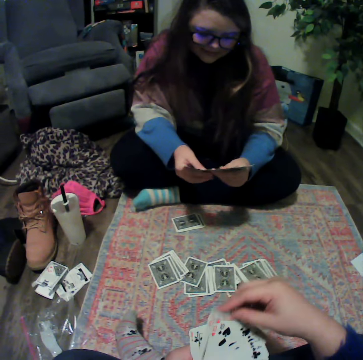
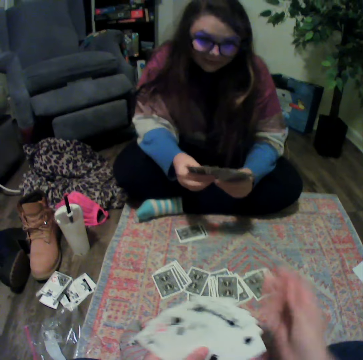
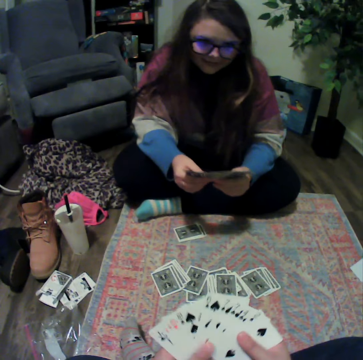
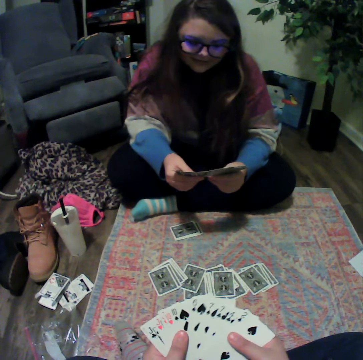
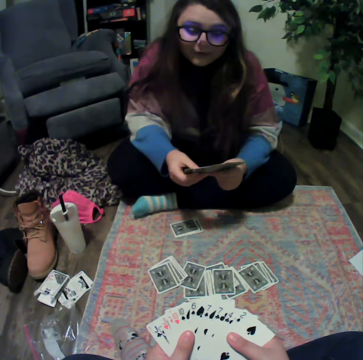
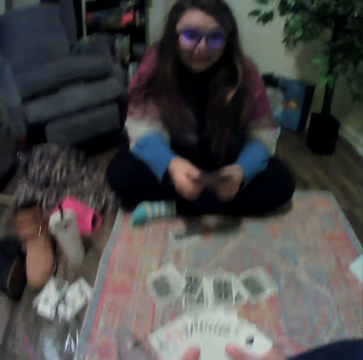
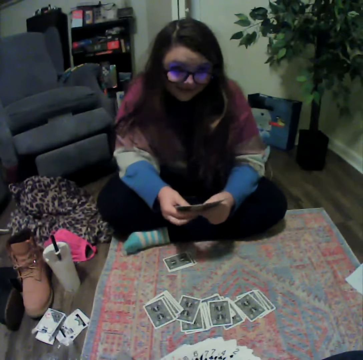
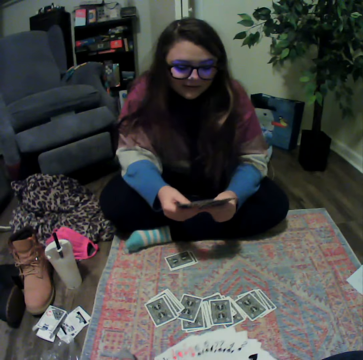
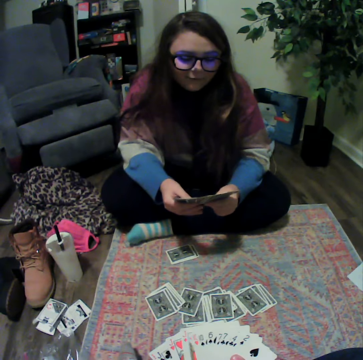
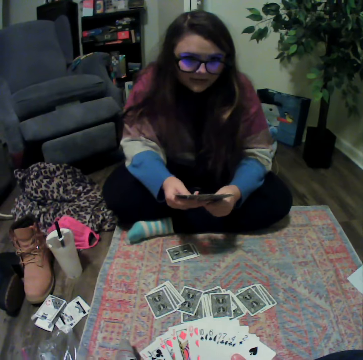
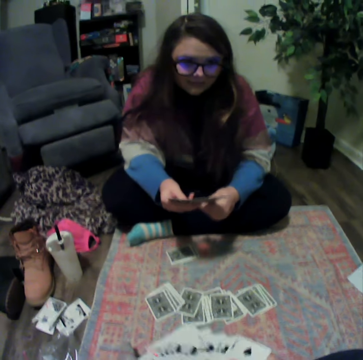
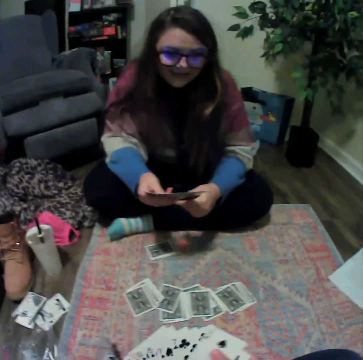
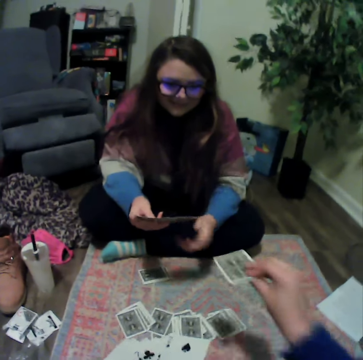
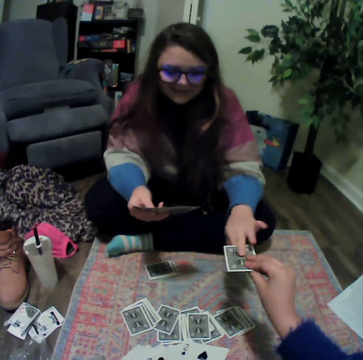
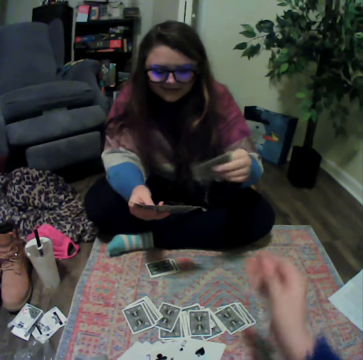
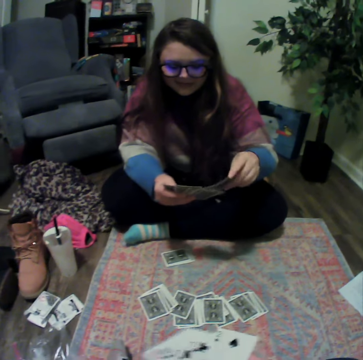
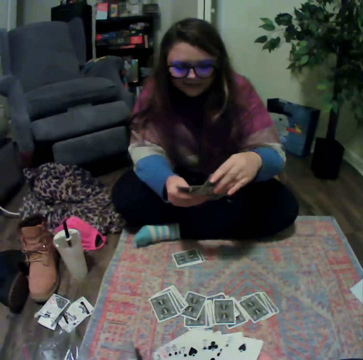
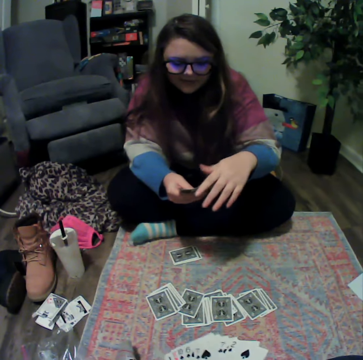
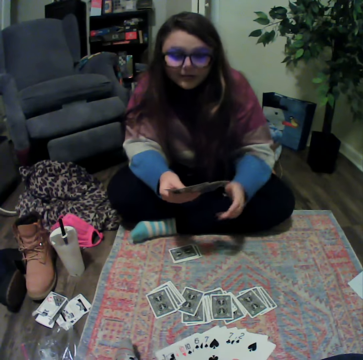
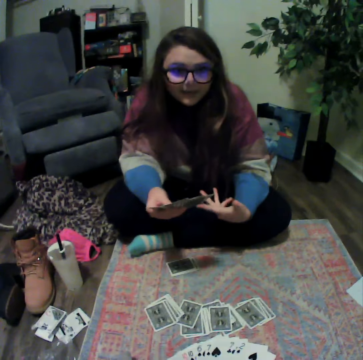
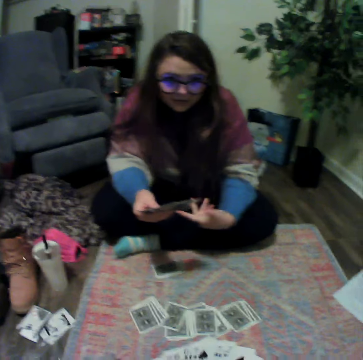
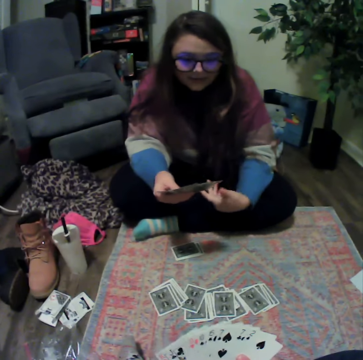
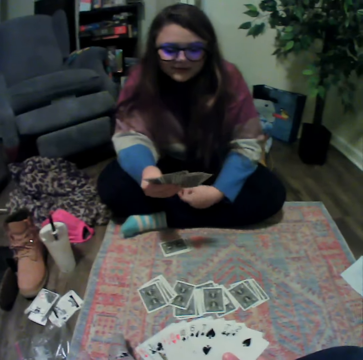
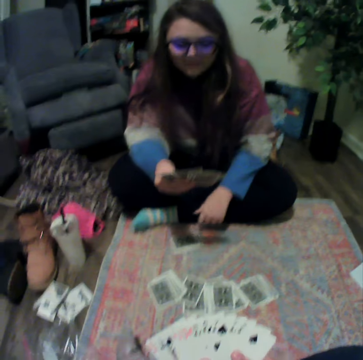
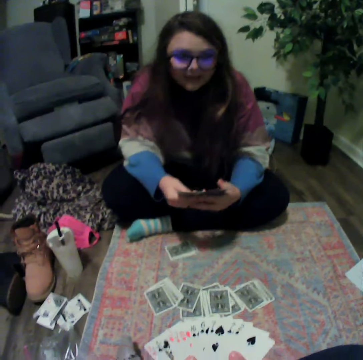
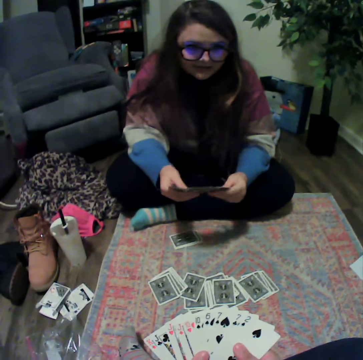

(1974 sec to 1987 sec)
A lady talks with the camera wearer. The camera wearer gives a card to the lady. The lady picks the card from the camera wearer. The lady talks with the camera wearer.

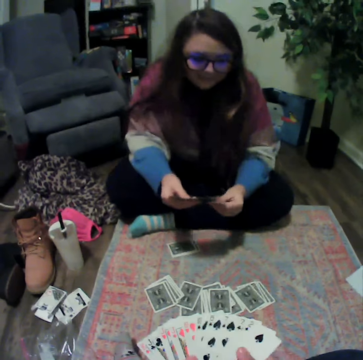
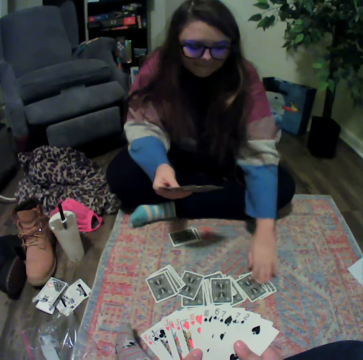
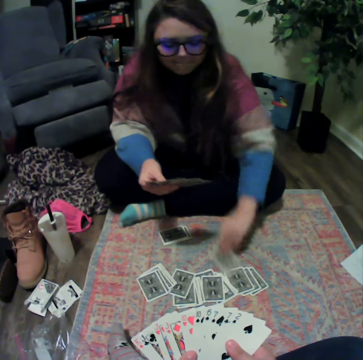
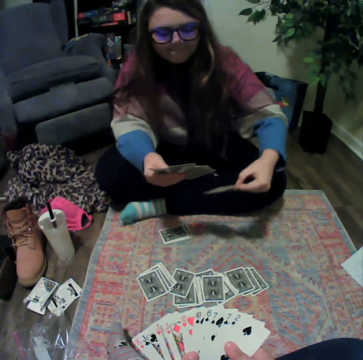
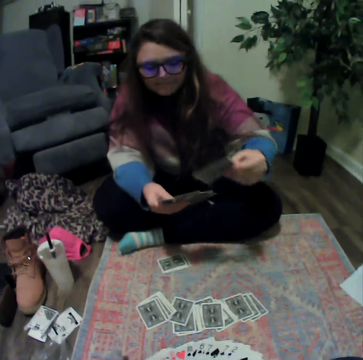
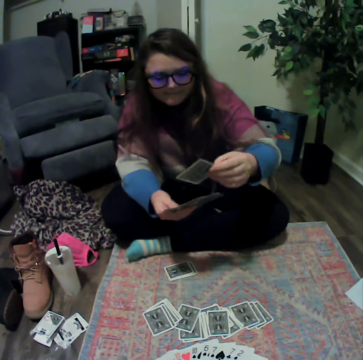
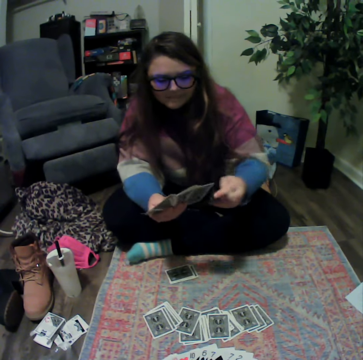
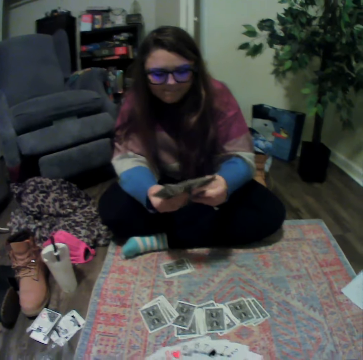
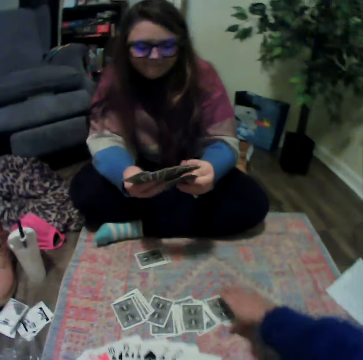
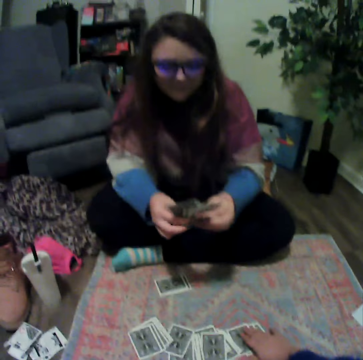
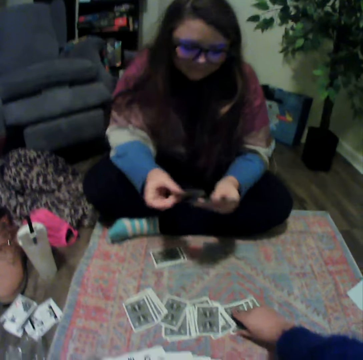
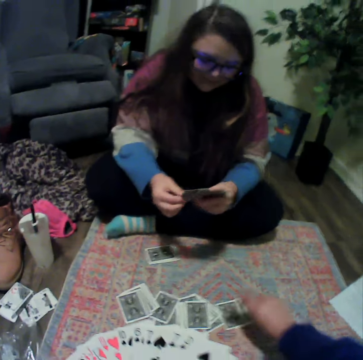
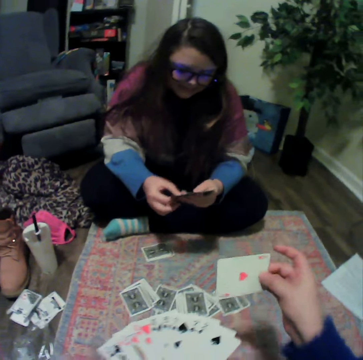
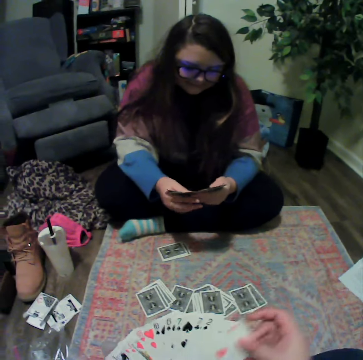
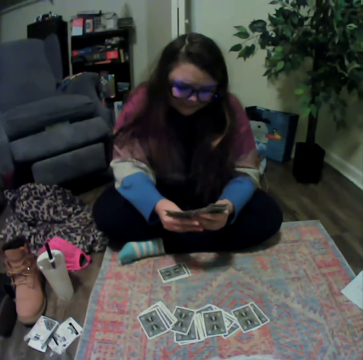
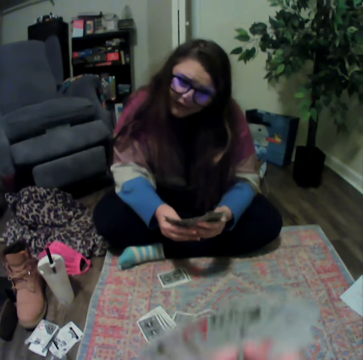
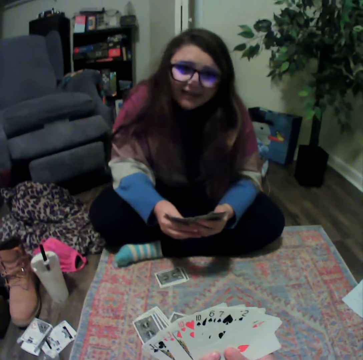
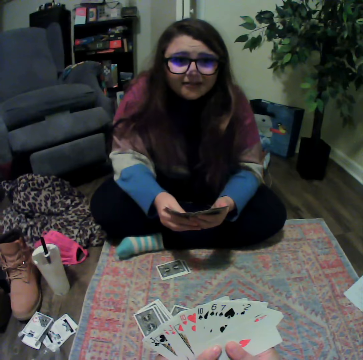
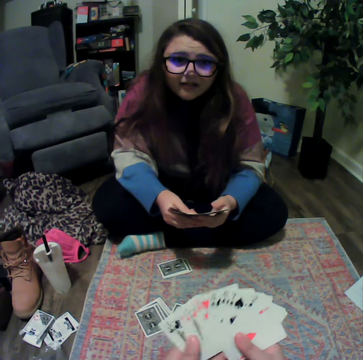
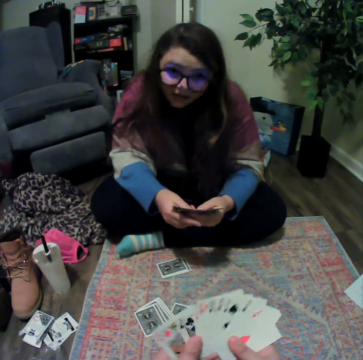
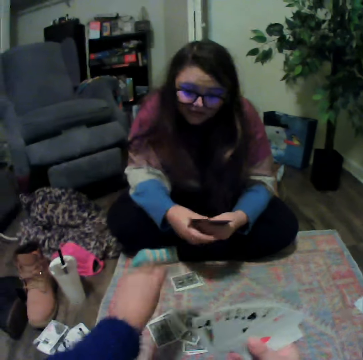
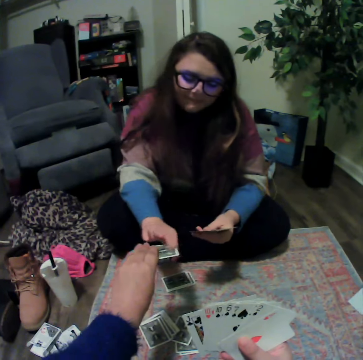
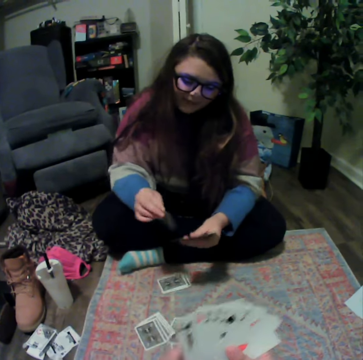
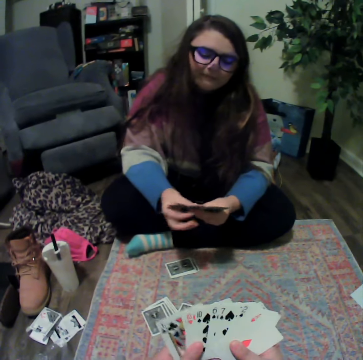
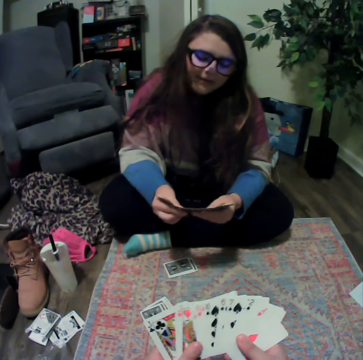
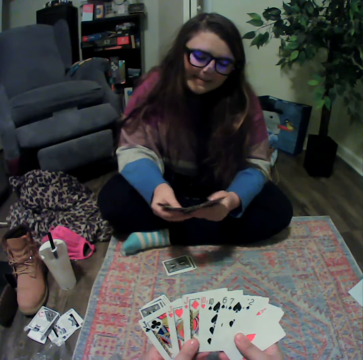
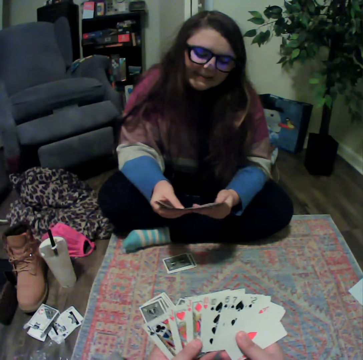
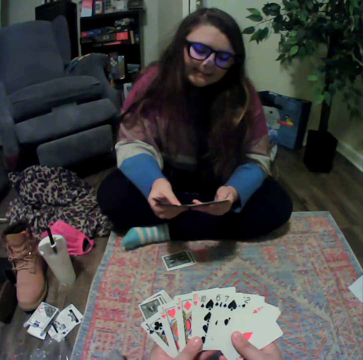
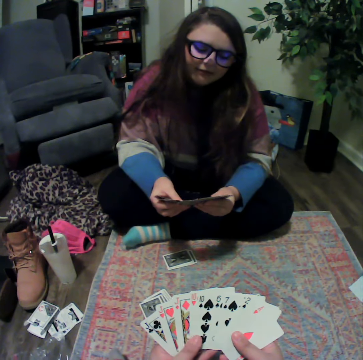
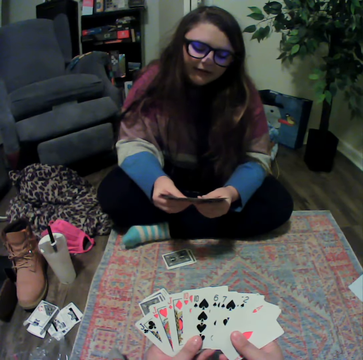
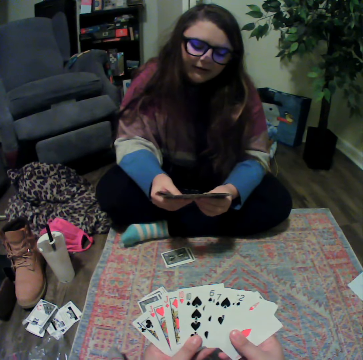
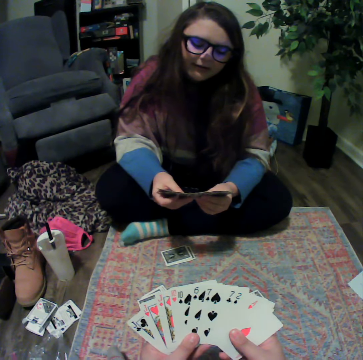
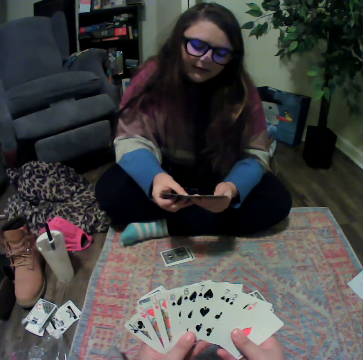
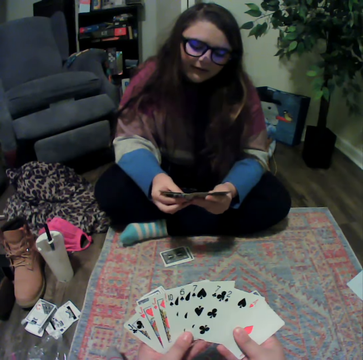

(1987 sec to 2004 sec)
A lady picks the card. The camera wearer picks the card. The lady reshuffles the cards. The lady talks with the camera wearer. The camera wearer talks with the lady. The lady picks the card from the camera wearer. The lady reshuffles the cards. The camera wearer reshuffles the cards.

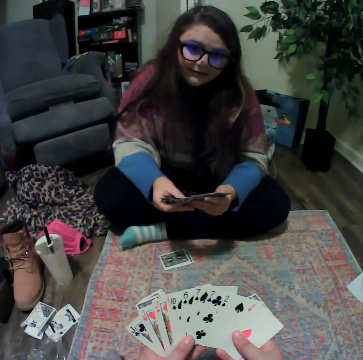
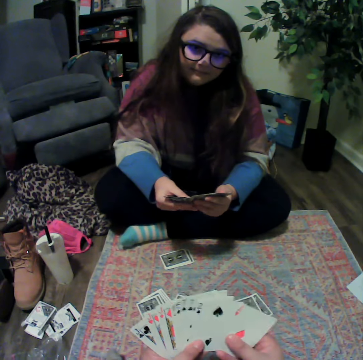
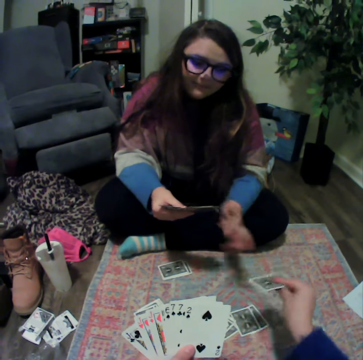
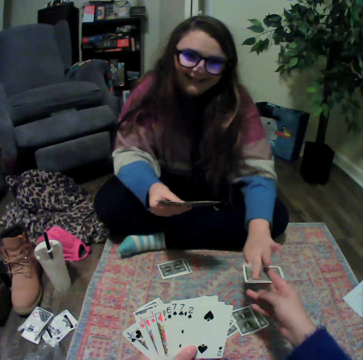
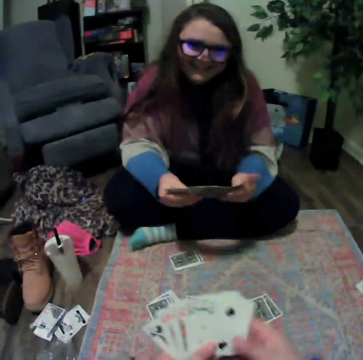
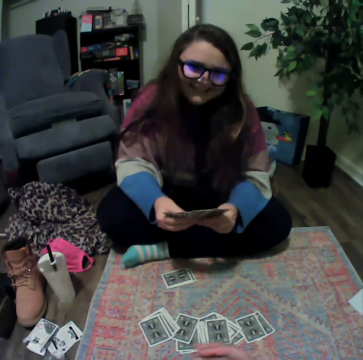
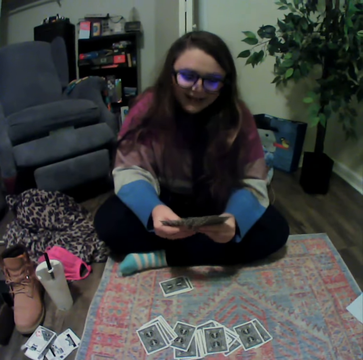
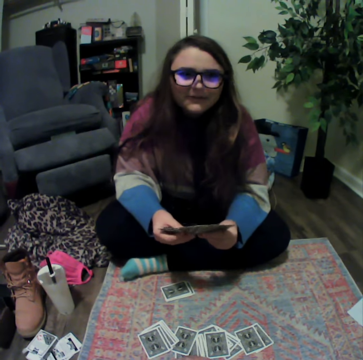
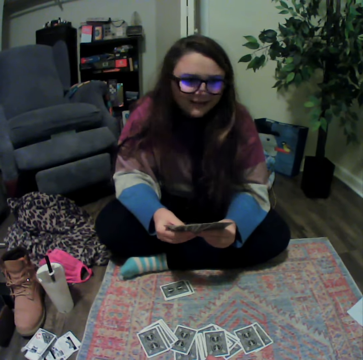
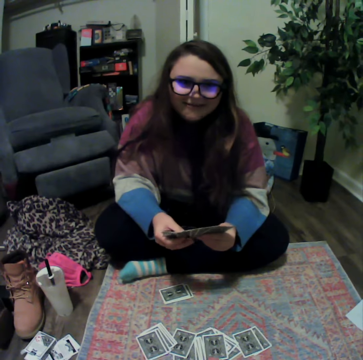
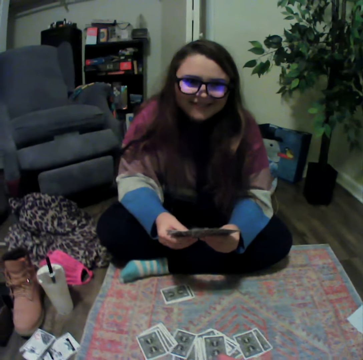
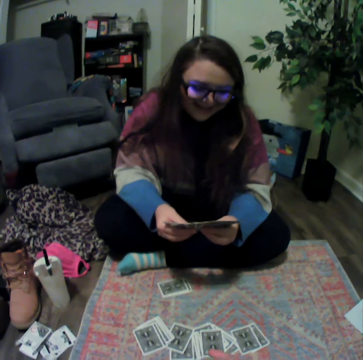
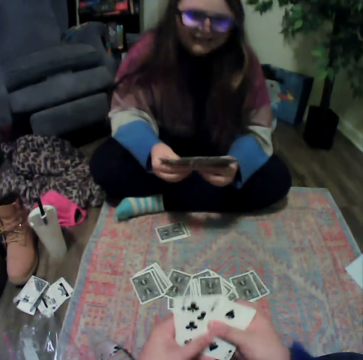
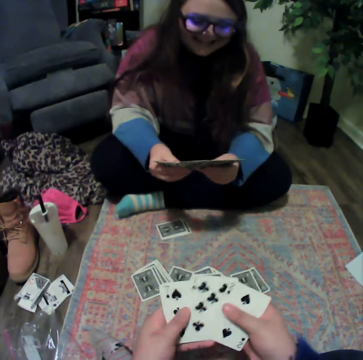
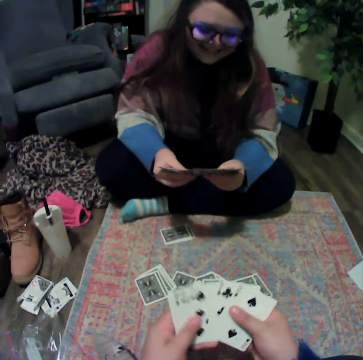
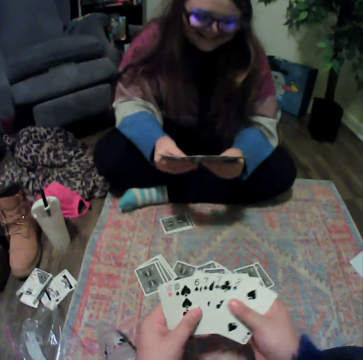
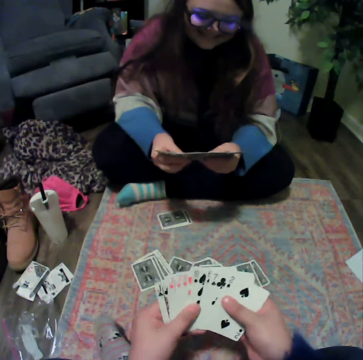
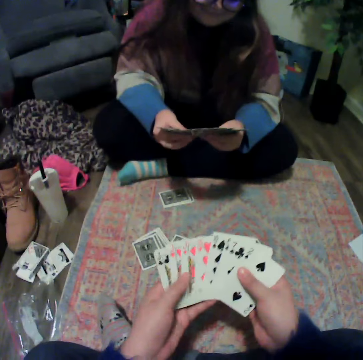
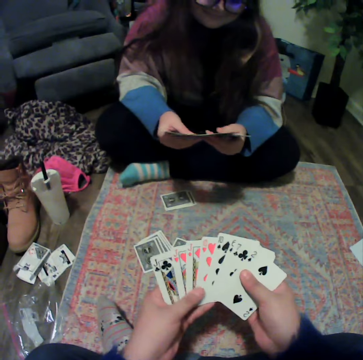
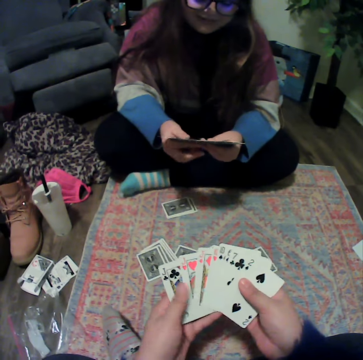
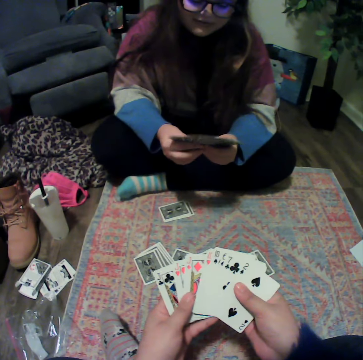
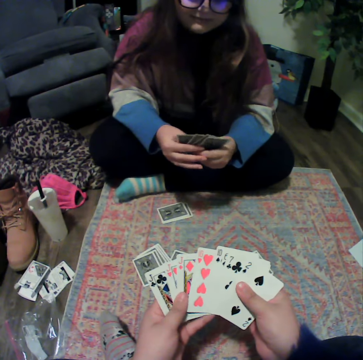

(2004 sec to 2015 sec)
The camera wearer talks with a lady and gives a card to the lady. The lady talks to the camera wearer. The camera wearer reshuffles the cards. The lady reshuffles the cards.
